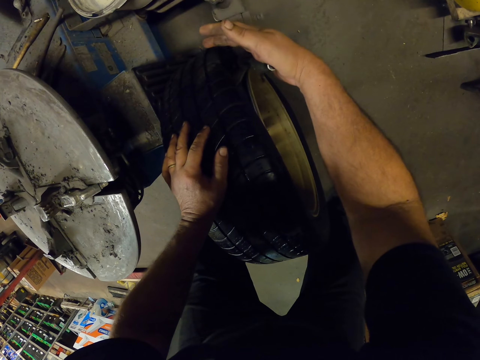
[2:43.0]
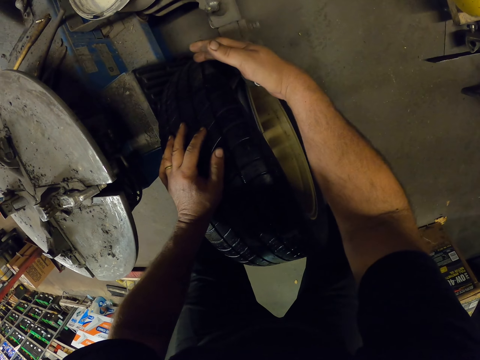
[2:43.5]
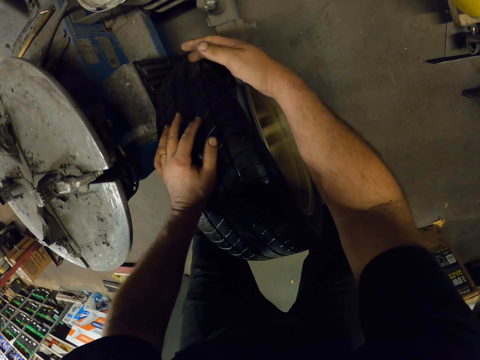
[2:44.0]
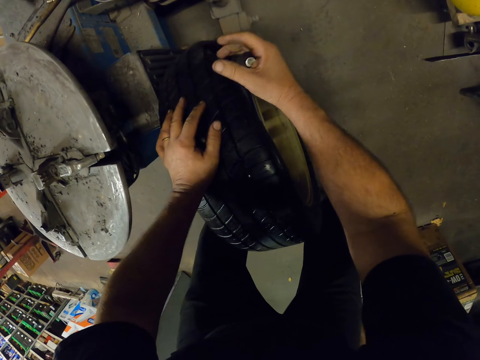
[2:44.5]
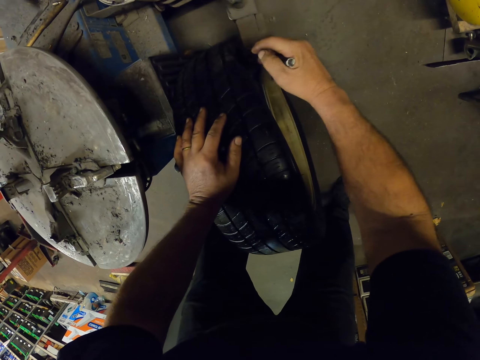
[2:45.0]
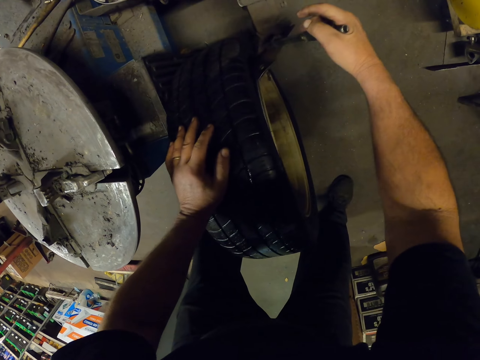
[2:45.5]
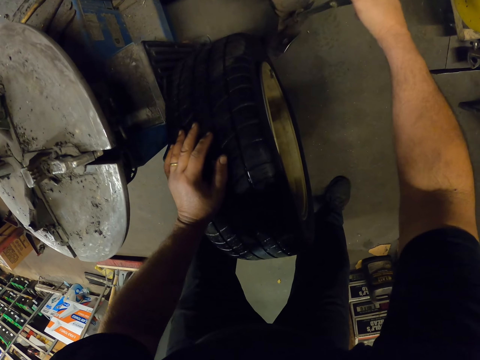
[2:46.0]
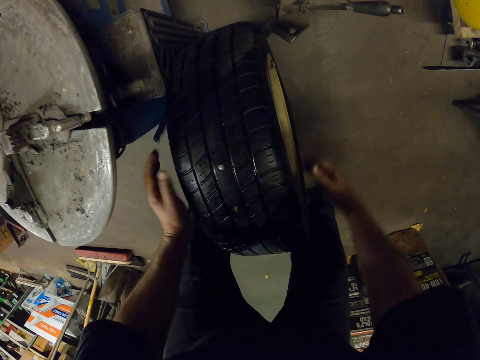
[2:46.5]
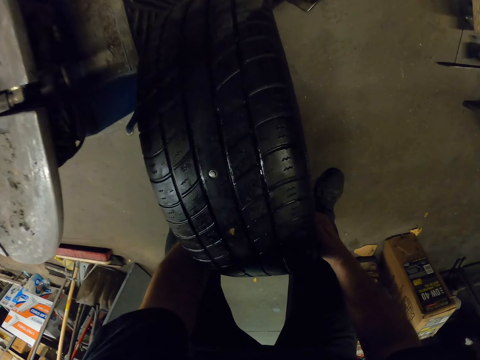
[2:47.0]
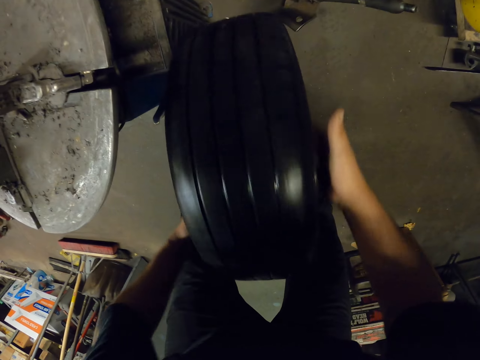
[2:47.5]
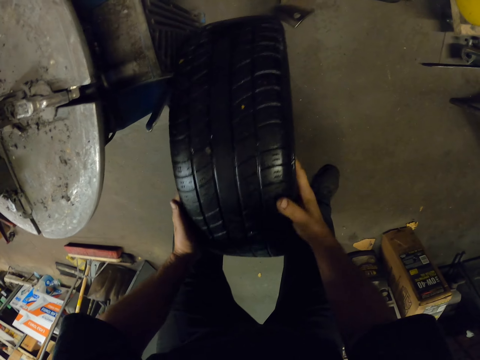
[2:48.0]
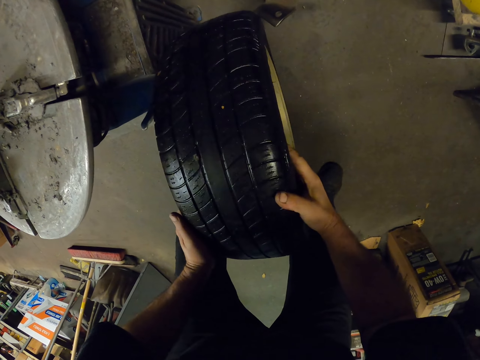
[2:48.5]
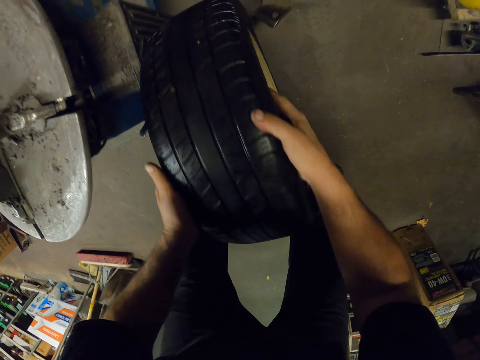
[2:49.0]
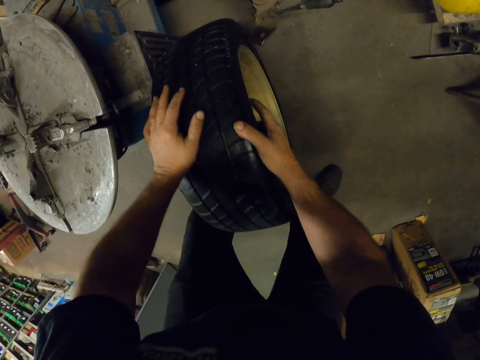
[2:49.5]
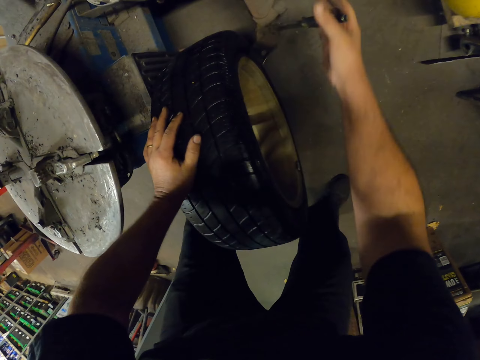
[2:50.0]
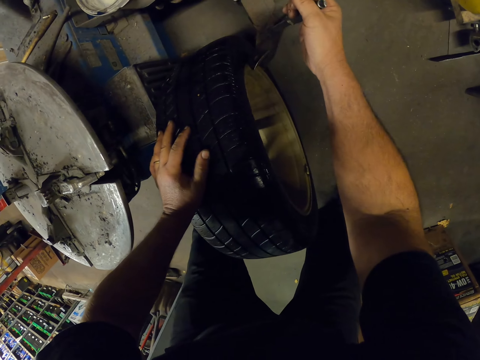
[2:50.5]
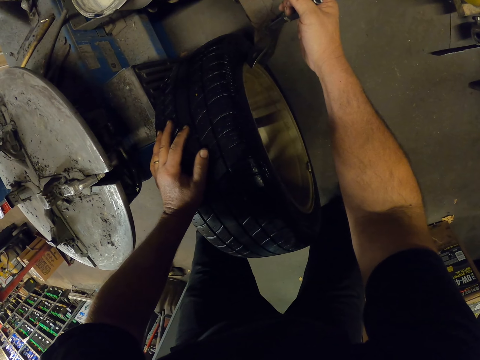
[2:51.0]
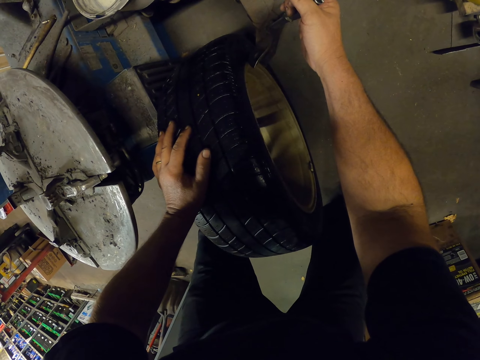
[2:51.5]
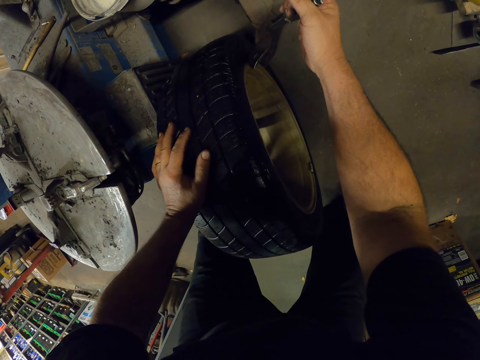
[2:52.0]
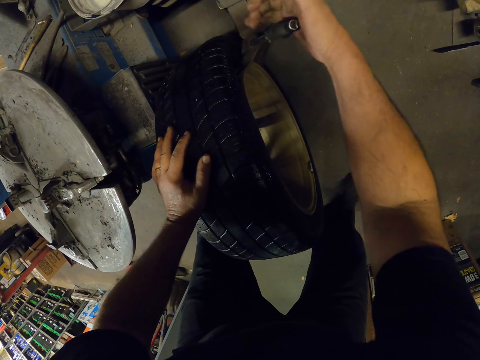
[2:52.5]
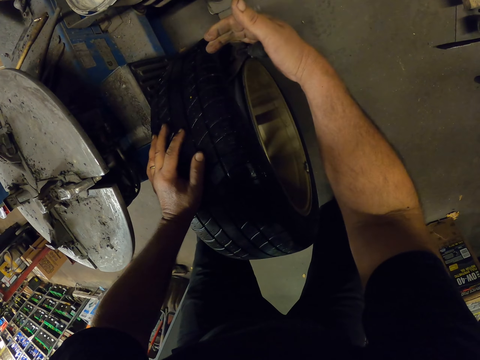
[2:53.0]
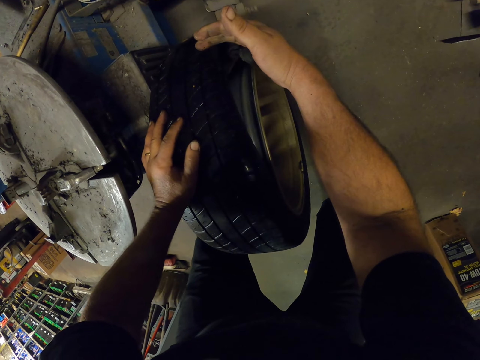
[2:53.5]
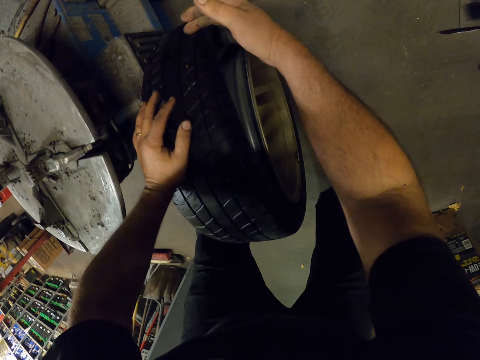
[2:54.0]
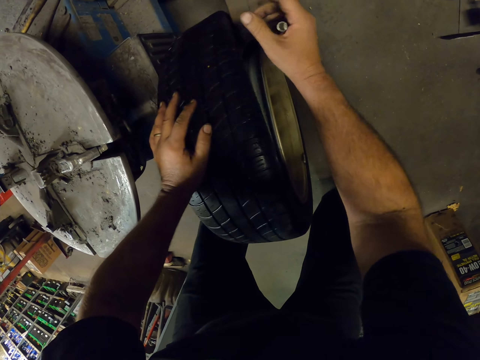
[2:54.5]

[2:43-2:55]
The camera wearer rotates the tire. They insert the tire lever pull in the tire. They separate the tire from the rim.

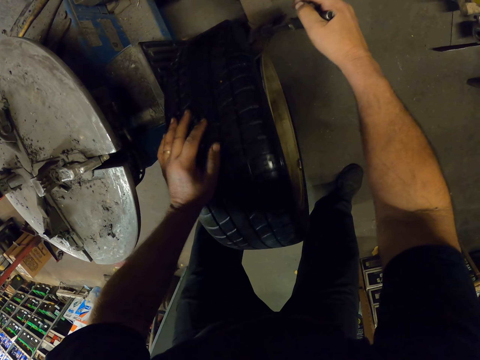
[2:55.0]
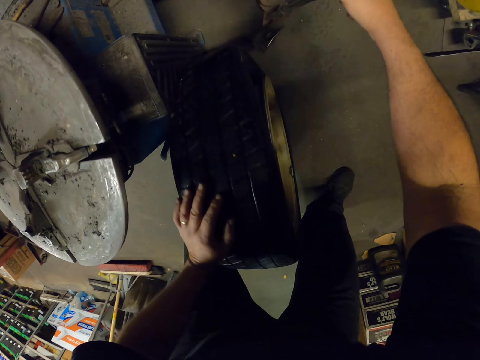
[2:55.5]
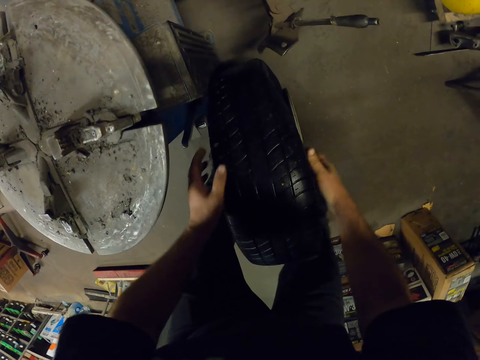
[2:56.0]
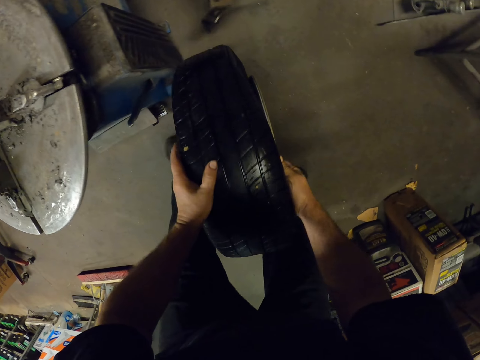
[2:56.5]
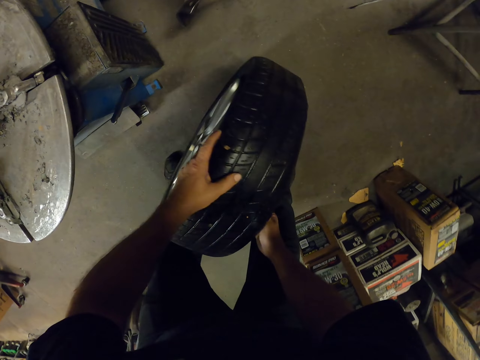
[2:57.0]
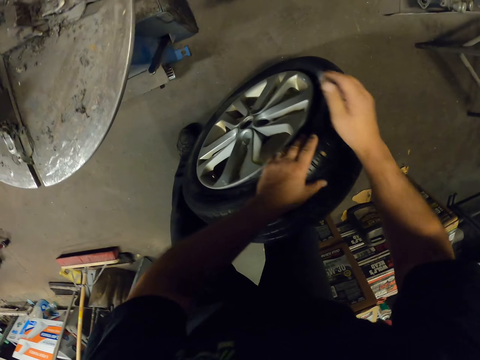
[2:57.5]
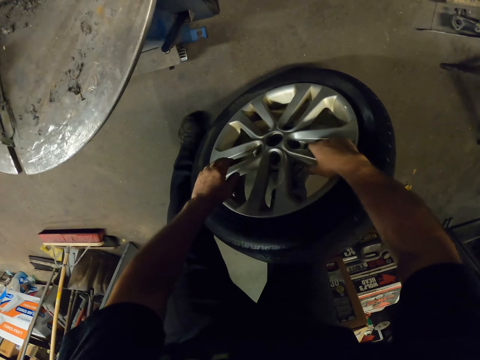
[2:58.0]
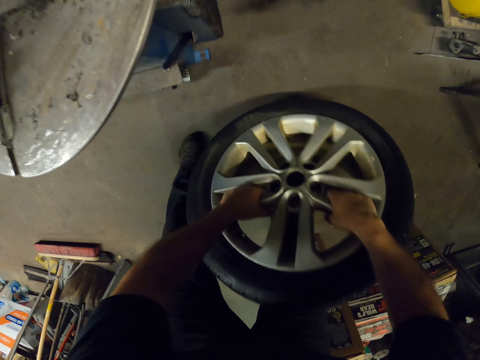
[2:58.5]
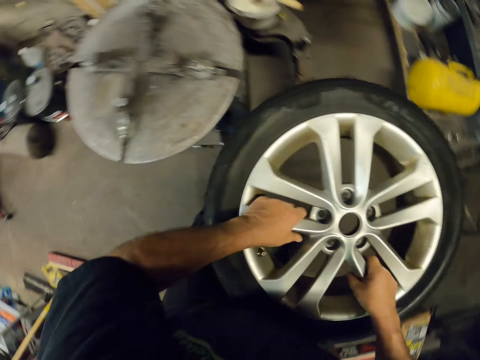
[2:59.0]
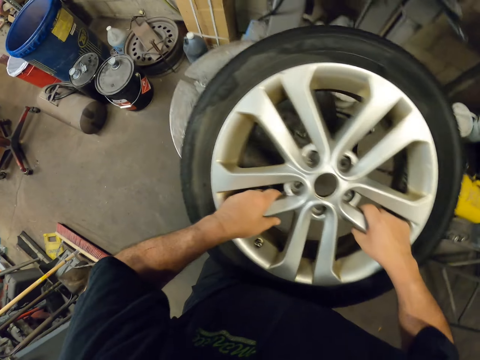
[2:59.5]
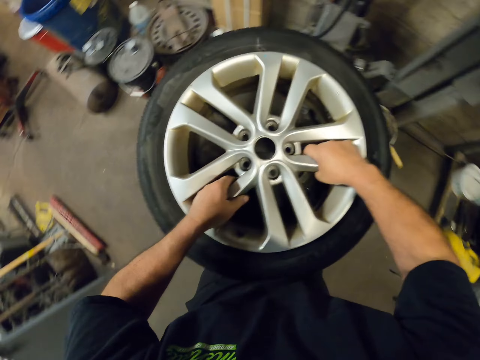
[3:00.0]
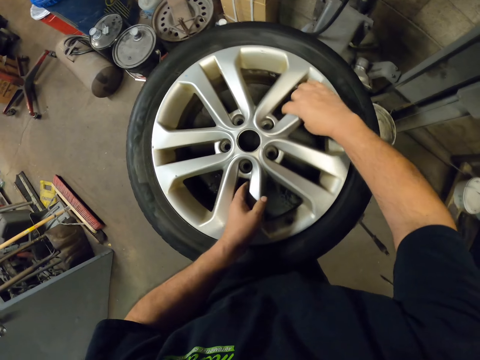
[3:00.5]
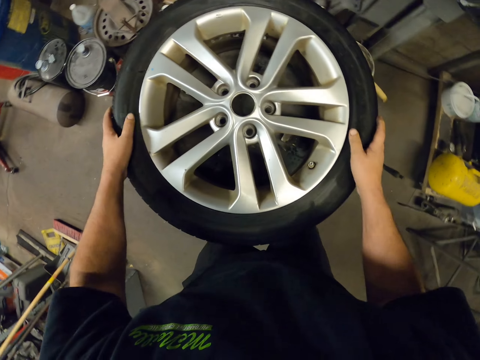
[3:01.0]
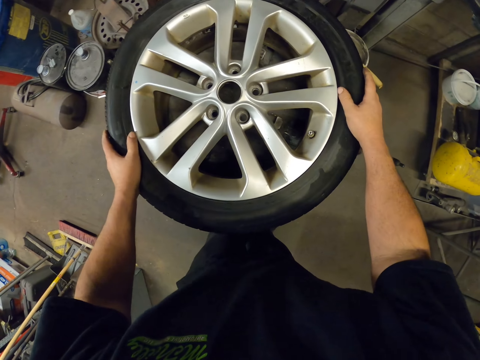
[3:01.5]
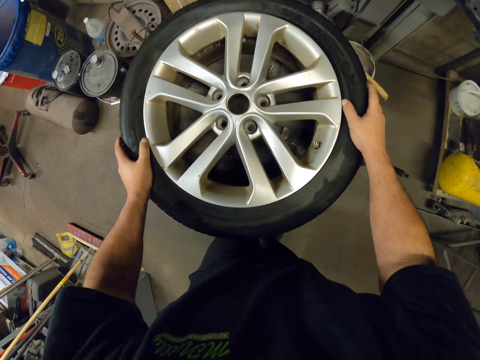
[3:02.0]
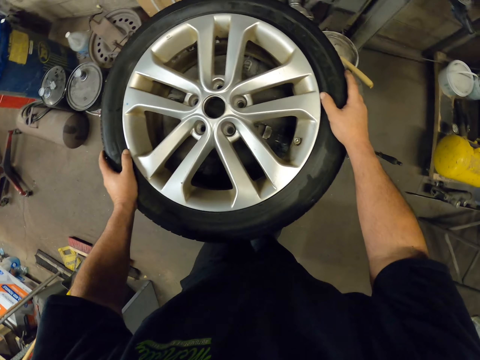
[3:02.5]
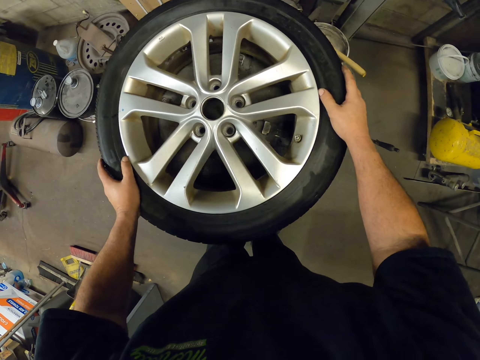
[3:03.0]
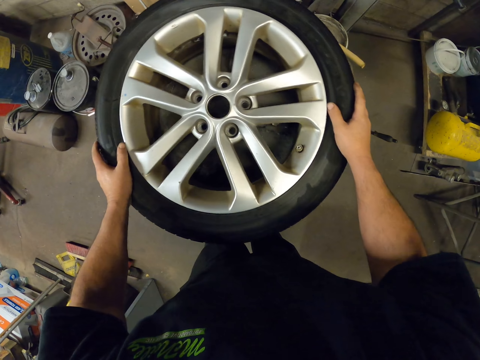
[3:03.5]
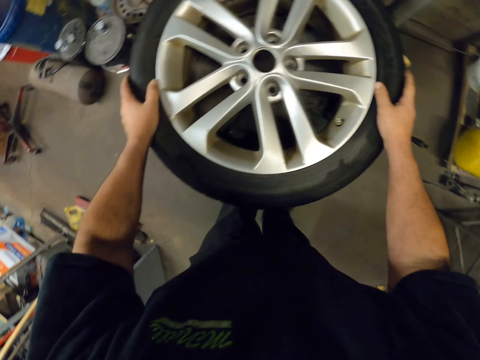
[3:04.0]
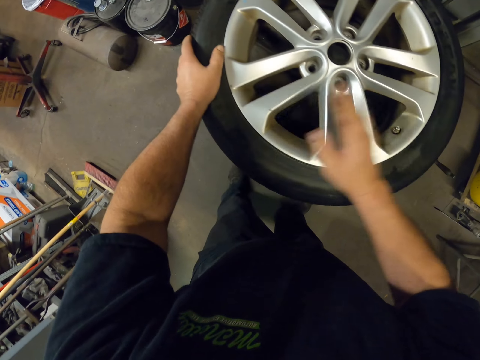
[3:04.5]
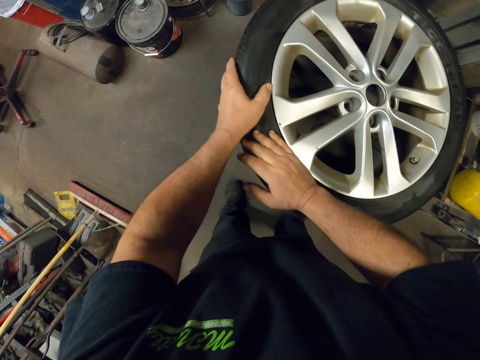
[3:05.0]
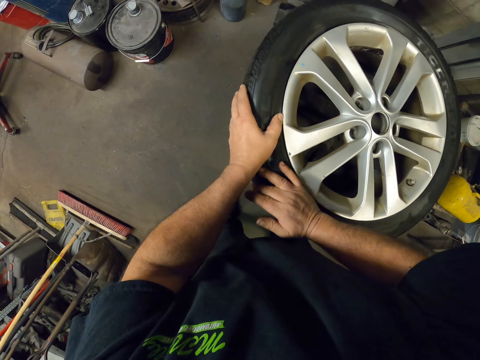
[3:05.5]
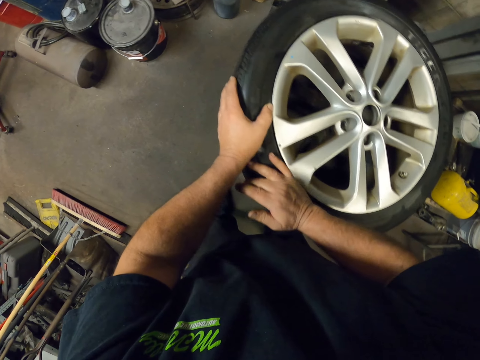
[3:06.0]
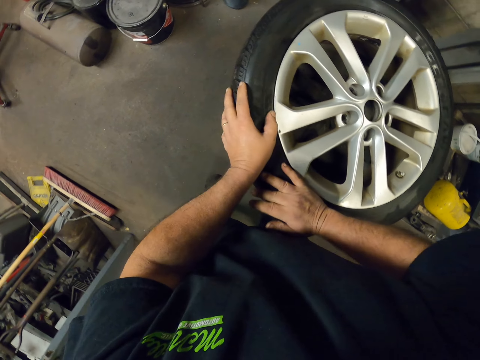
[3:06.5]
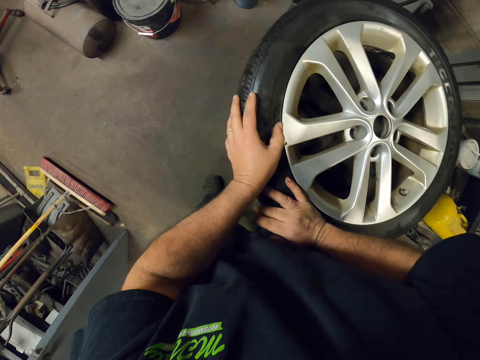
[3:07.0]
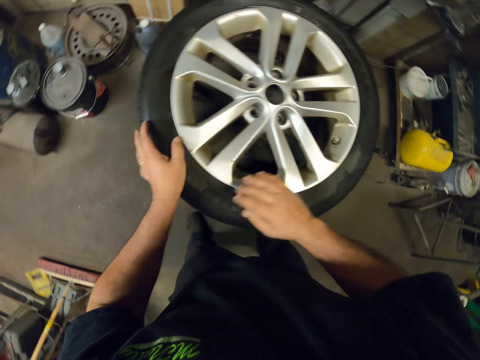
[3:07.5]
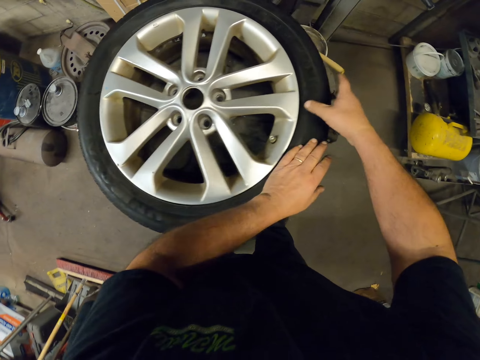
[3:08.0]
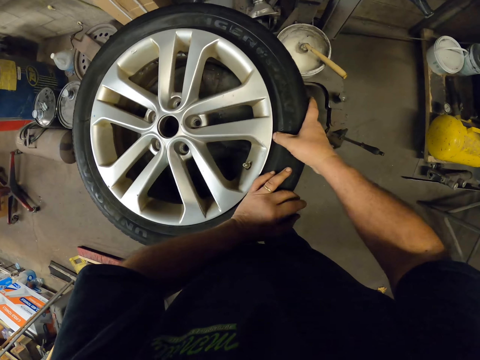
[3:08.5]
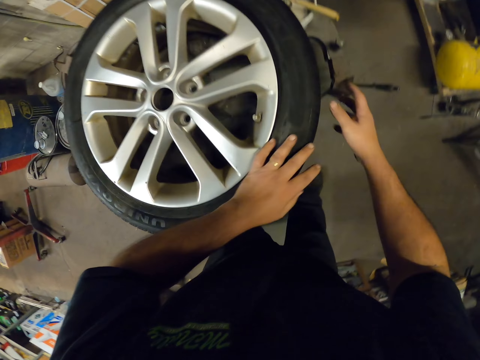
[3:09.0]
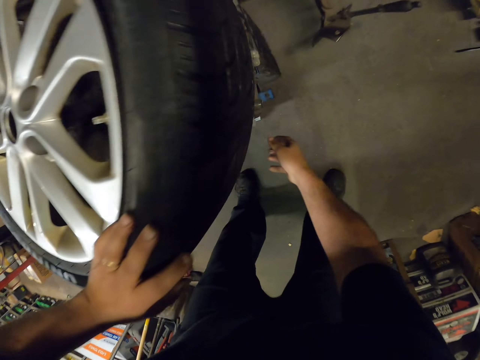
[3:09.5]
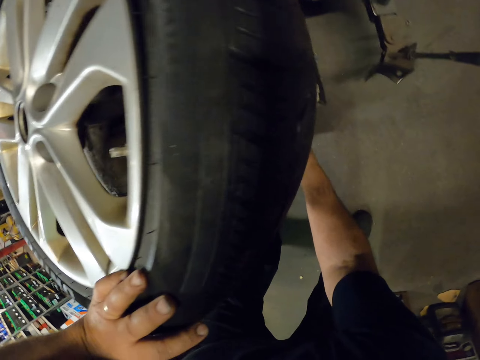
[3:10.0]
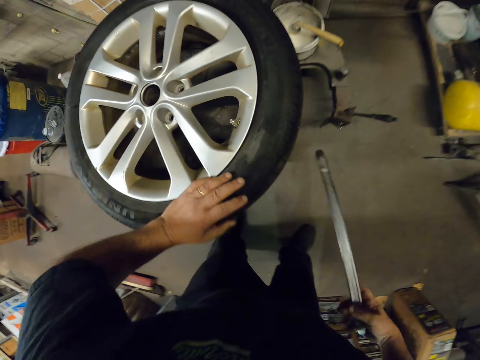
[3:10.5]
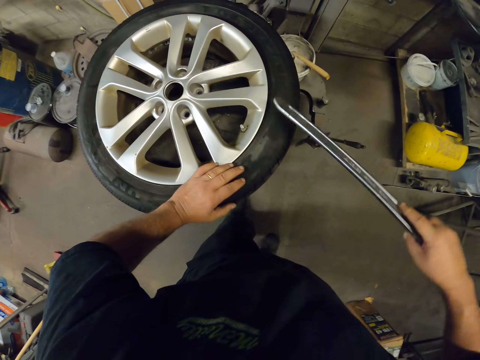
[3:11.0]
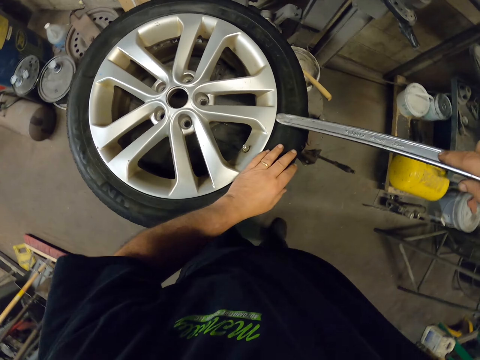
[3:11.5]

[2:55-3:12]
The camera wearer turns the tire. They lift up the tire. They place the tire on the stand. They adjust the tire to fit the stand well. They touch the tire, and press the tire. They pick up a tire lifting lever.
